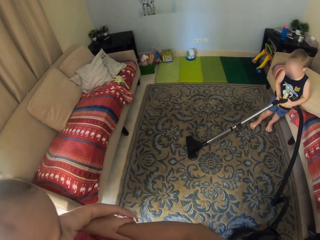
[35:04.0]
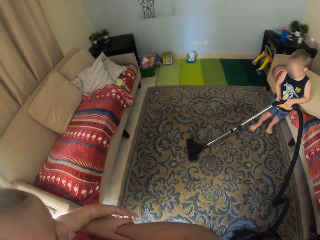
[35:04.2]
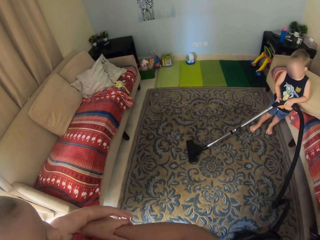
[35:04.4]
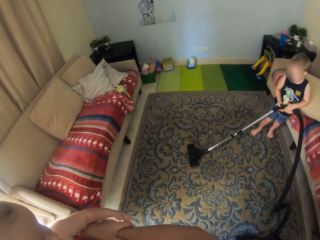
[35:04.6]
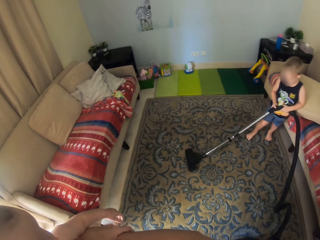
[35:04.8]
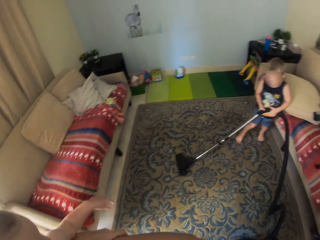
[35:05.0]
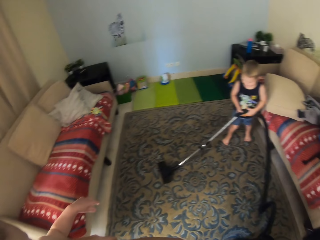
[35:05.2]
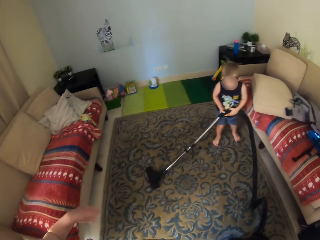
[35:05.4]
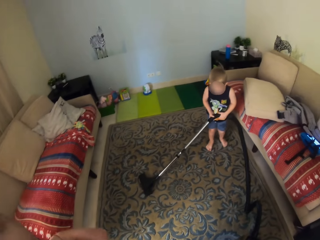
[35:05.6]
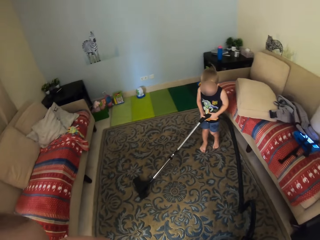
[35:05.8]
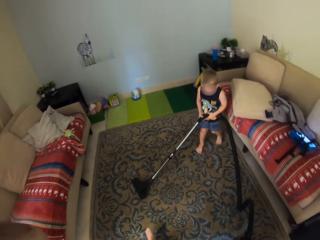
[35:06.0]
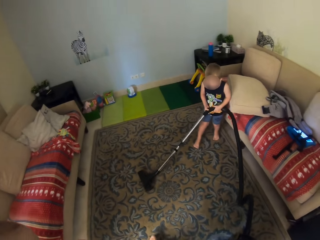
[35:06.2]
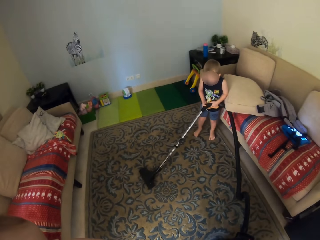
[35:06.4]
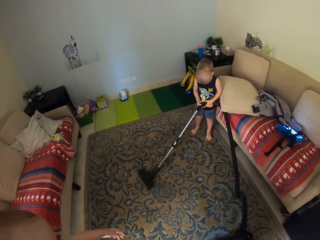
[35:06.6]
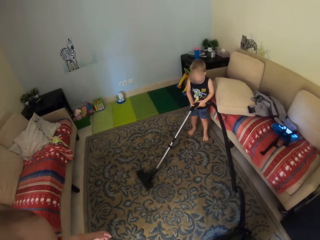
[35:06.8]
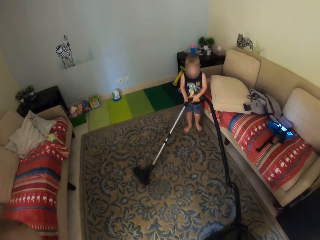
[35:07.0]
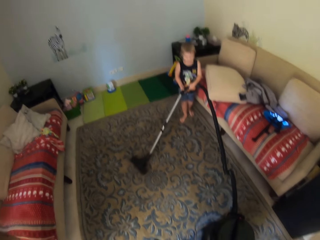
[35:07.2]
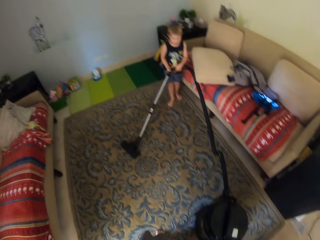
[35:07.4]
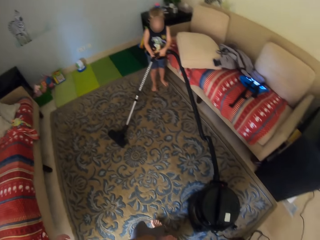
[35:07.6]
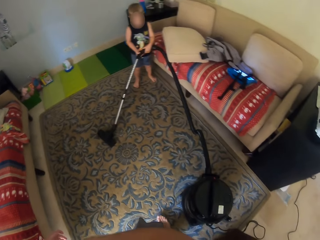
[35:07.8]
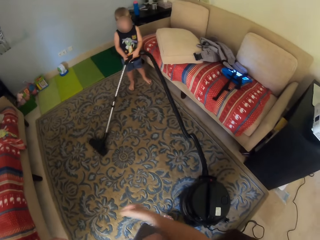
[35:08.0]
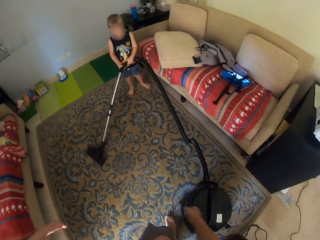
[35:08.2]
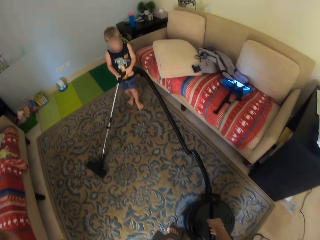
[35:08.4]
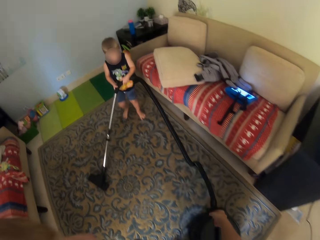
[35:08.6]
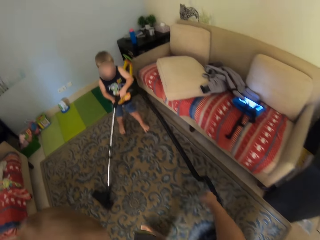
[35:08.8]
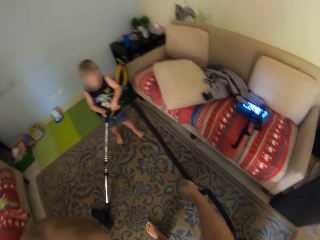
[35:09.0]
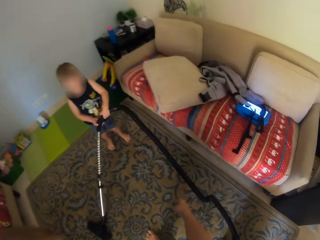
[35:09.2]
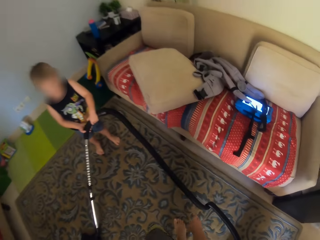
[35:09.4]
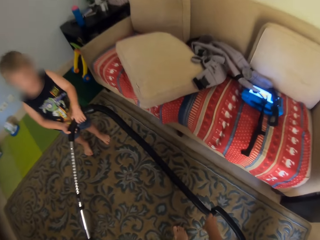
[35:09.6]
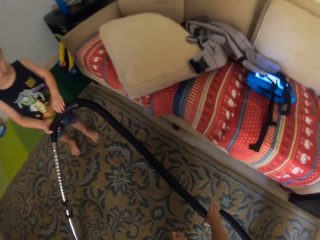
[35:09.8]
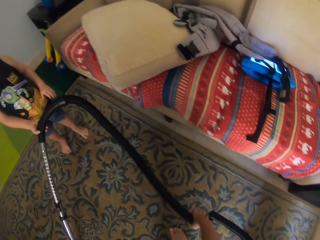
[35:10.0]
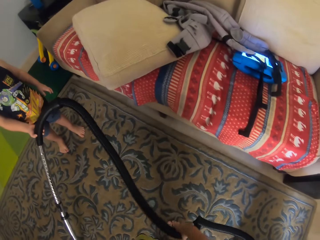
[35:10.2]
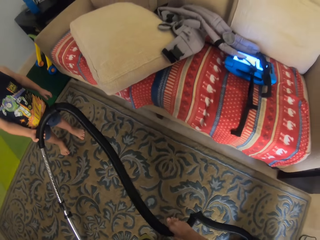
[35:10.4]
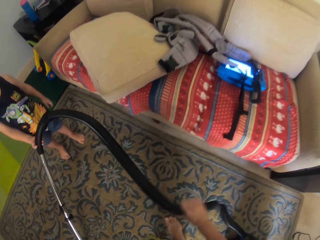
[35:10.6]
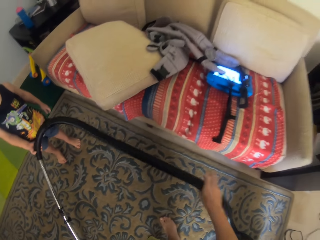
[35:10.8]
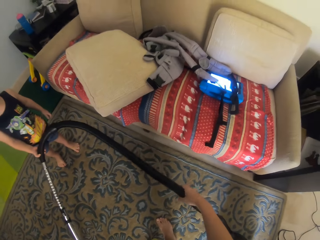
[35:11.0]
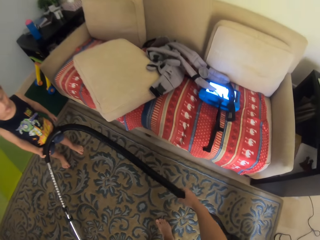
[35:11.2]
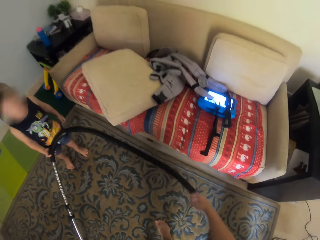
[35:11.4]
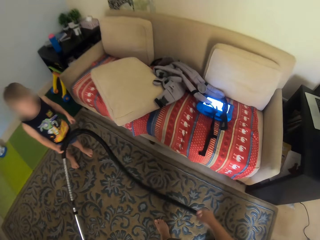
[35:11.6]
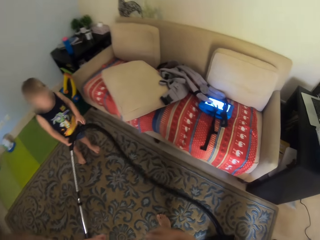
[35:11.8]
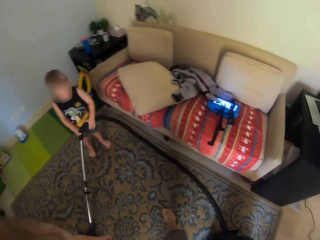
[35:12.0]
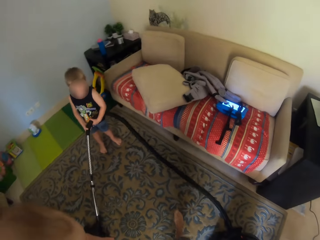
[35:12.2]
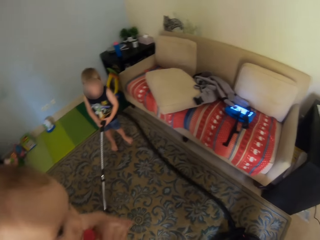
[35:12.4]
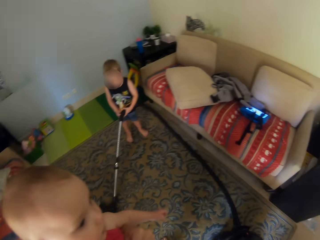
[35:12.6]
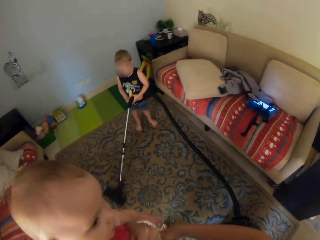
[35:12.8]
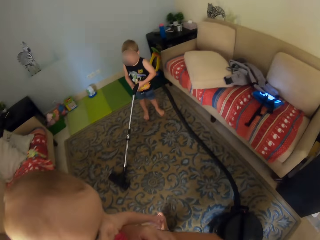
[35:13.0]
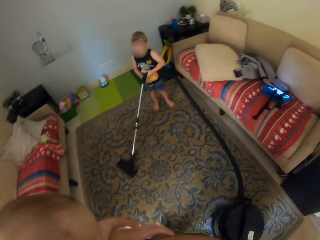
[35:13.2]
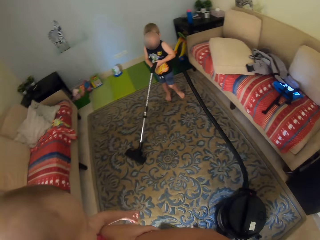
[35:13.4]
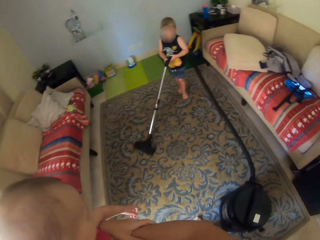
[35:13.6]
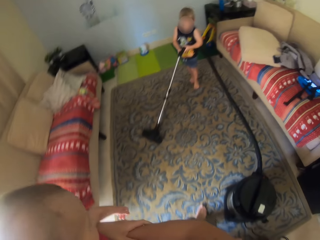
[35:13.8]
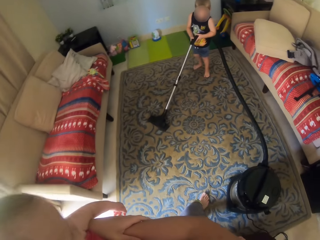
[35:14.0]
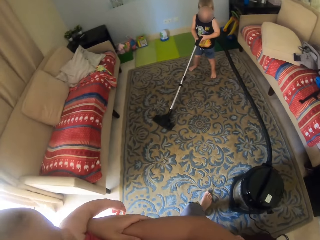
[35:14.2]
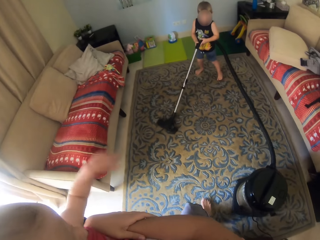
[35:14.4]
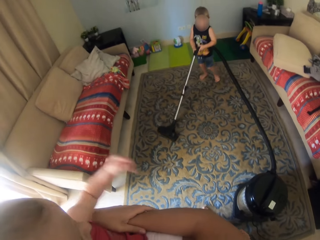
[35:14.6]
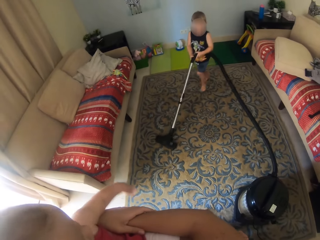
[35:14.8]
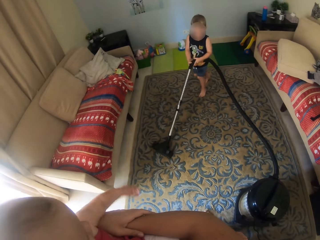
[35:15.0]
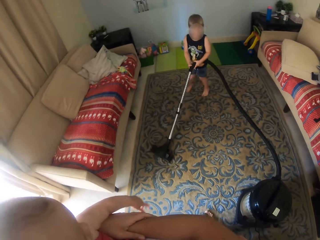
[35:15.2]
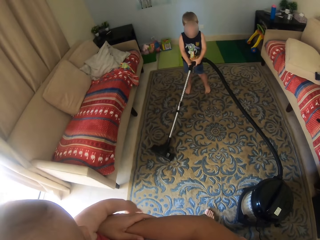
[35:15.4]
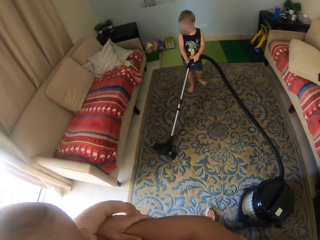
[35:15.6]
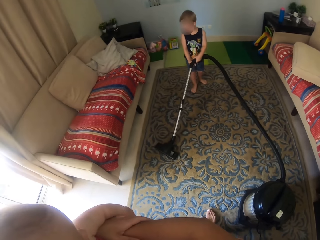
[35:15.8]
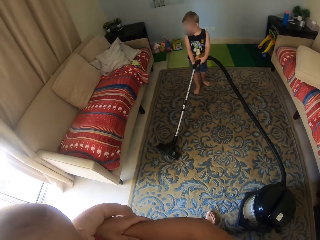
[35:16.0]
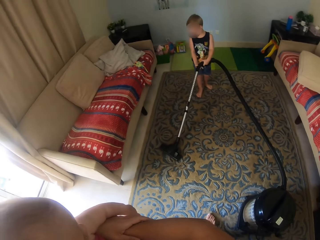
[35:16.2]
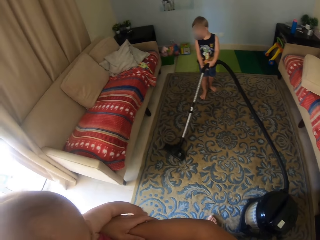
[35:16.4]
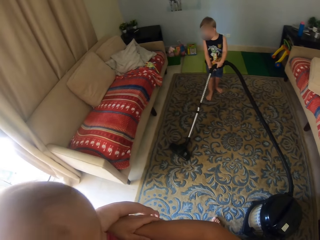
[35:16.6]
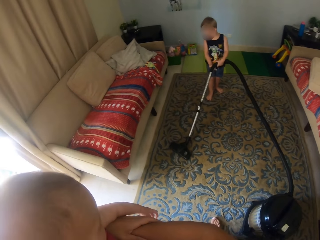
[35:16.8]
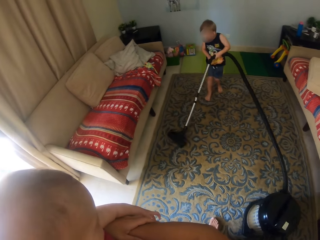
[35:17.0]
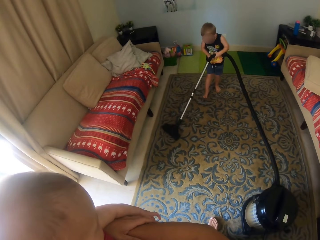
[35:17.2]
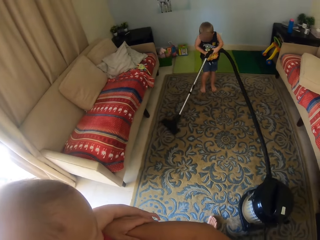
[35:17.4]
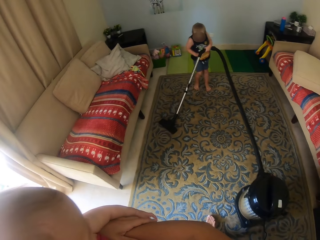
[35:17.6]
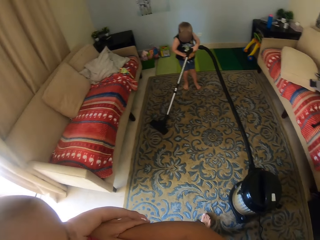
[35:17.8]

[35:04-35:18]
The camera wearer adjusts the vacuum tube with her right hand. She touches the vacuum cleaner. A baby cleans the floor.

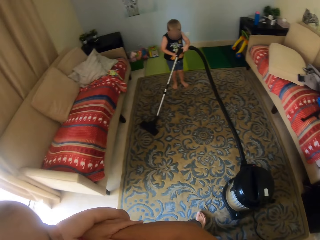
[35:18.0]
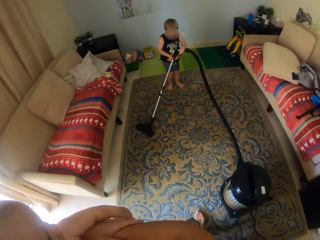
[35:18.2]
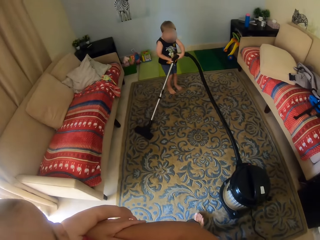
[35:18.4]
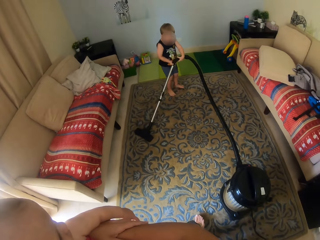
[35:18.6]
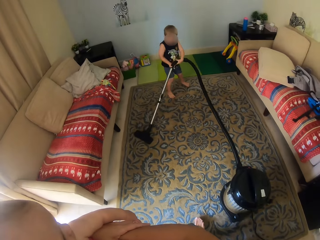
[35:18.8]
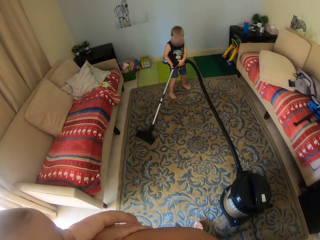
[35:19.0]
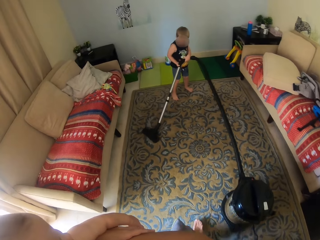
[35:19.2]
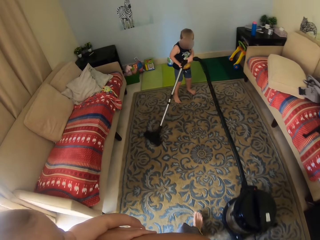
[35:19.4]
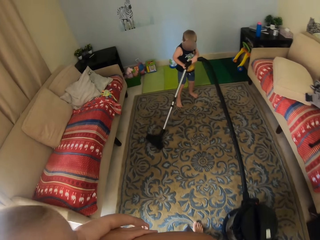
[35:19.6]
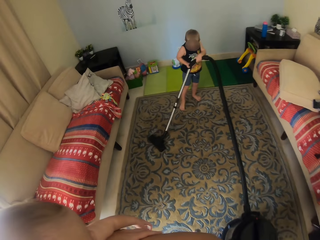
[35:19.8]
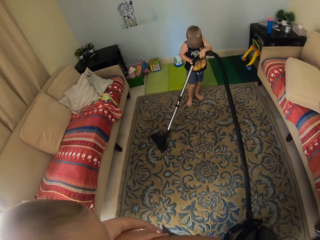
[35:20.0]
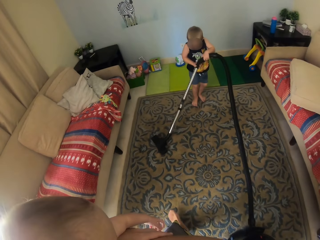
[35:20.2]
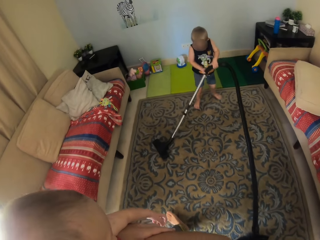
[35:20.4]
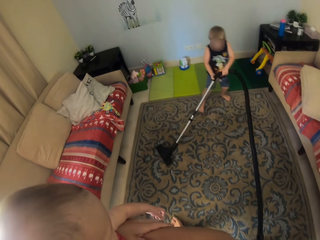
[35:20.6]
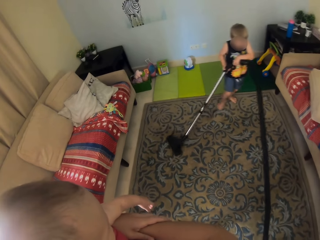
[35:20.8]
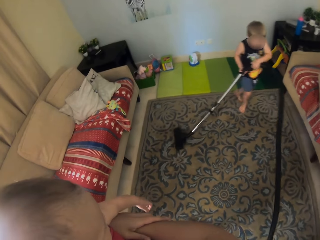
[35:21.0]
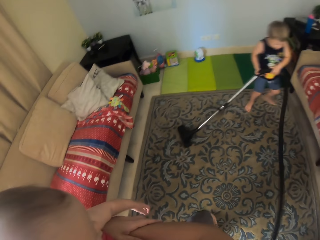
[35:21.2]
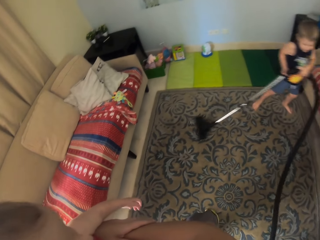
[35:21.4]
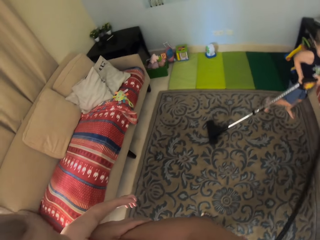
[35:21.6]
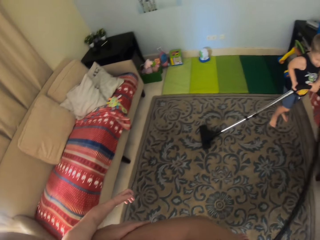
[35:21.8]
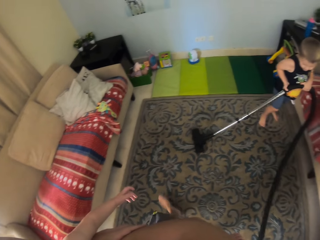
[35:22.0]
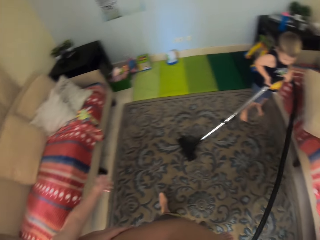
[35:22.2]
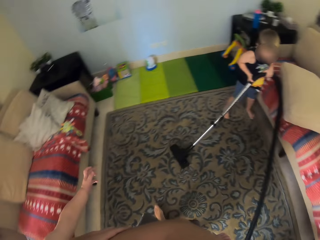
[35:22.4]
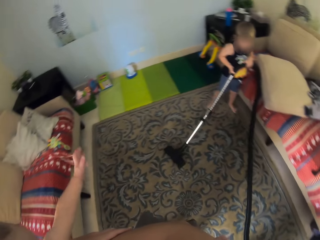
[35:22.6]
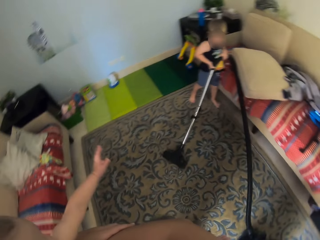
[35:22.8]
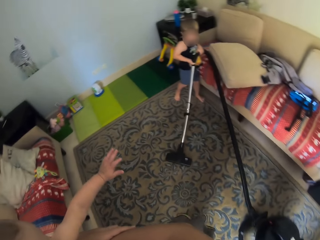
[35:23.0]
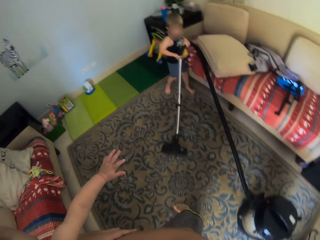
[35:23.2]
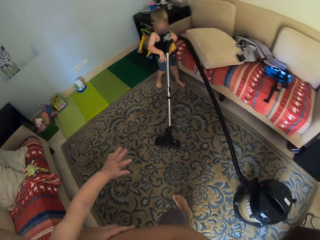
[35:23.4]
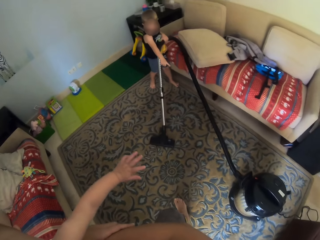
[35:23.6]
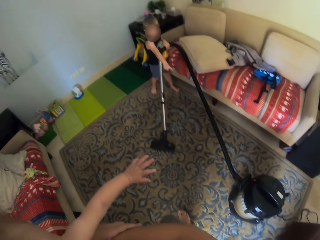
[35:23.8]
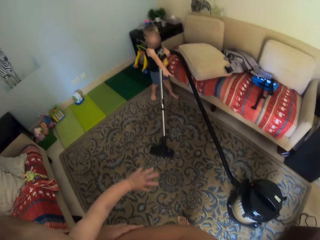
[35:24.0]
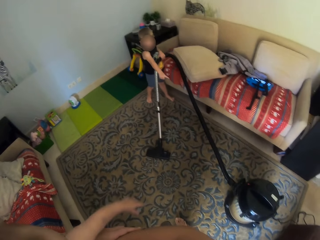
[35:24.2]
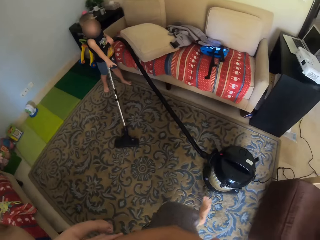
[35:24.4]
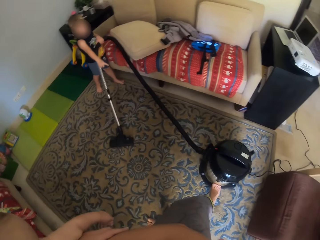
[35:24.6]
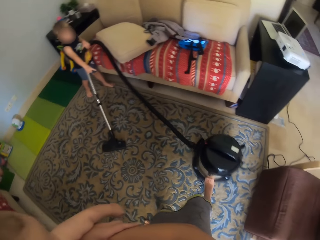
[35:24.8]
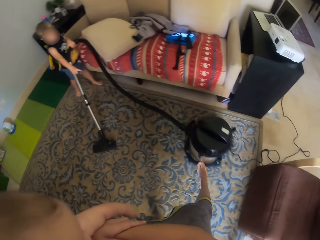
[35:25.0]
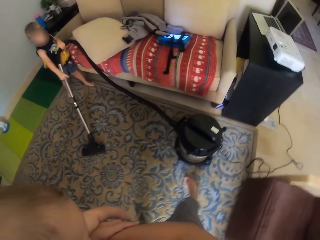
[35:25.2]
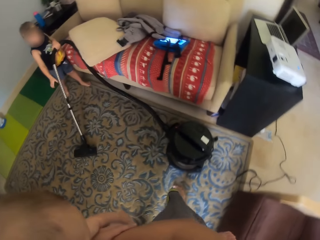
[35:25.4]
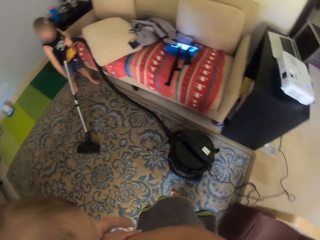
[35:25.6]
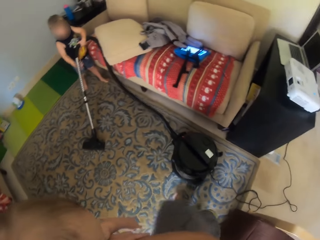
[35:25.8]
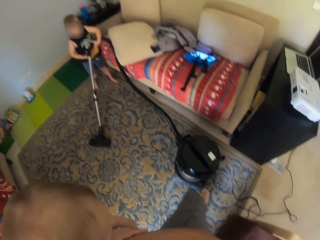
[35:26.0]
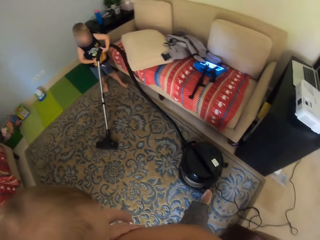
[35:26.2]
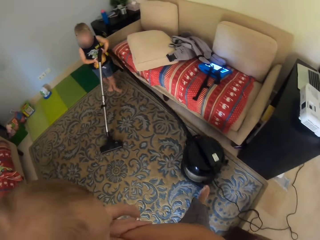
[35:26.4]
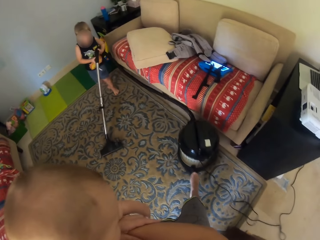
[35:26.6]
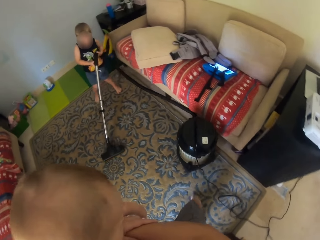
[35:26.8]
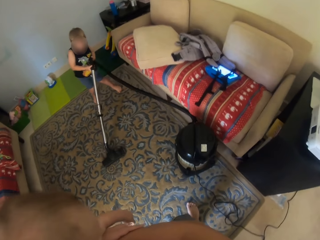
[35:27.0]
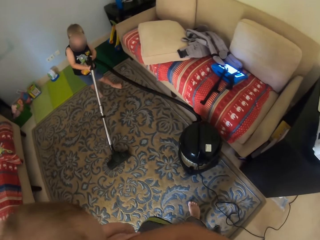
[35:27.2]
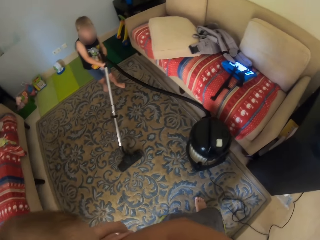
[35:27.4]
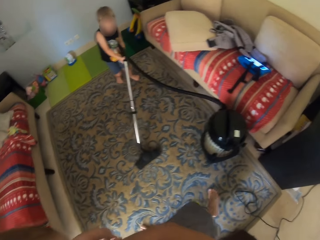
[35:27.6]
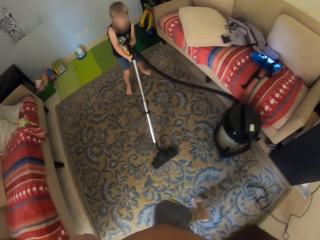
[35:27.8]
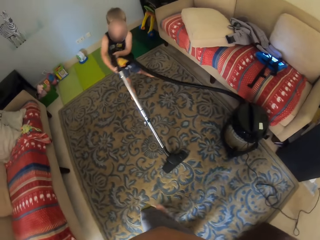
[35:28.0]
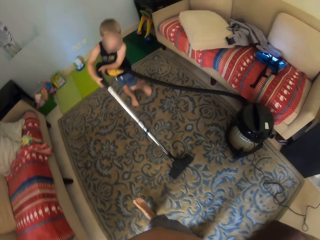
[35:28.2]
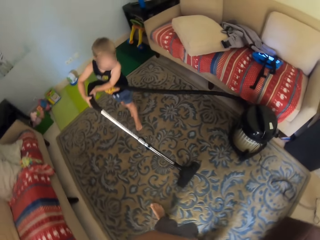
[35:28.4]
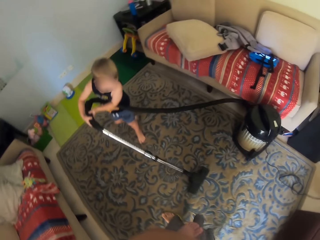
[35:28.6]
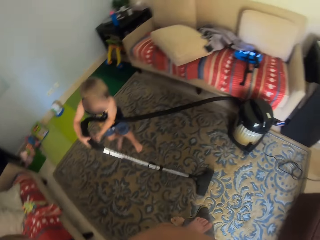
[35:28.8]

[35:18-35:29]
The camera wearer moves the vacuum canister on the rug on the floor with her right leg. The boy vacuums the rug on the floor with the vacuum cleaner in both hands.
